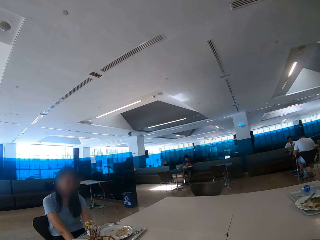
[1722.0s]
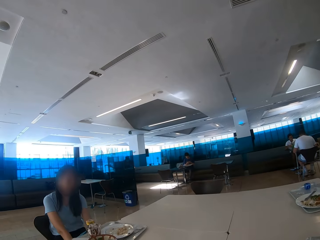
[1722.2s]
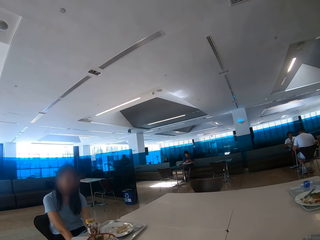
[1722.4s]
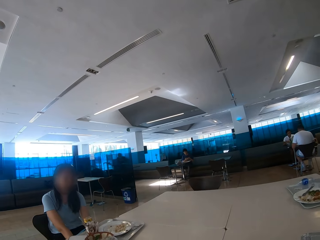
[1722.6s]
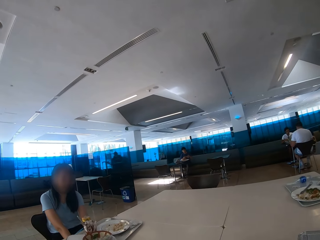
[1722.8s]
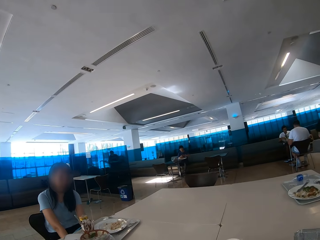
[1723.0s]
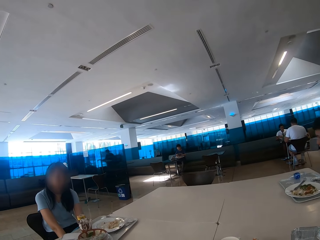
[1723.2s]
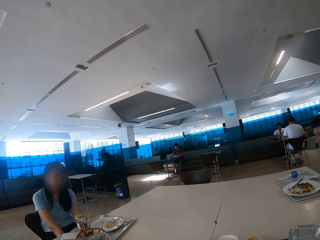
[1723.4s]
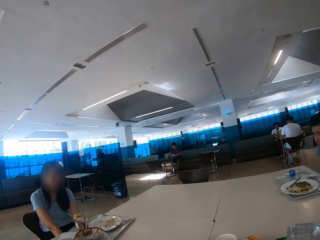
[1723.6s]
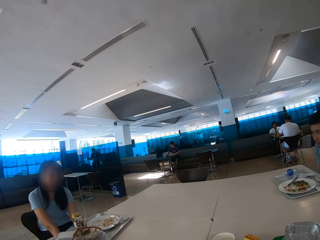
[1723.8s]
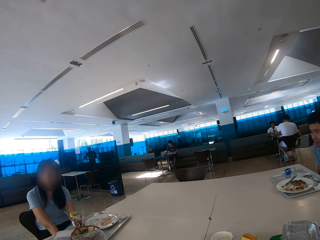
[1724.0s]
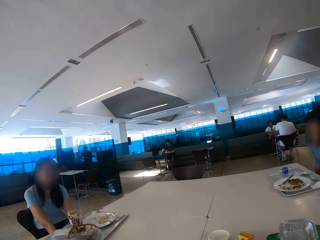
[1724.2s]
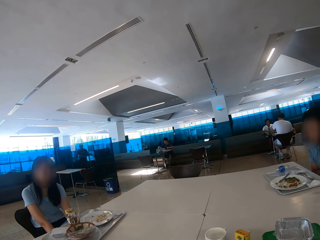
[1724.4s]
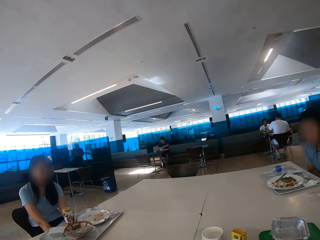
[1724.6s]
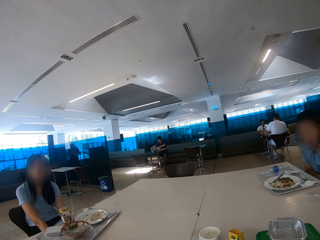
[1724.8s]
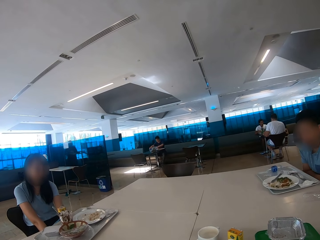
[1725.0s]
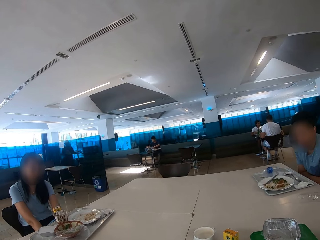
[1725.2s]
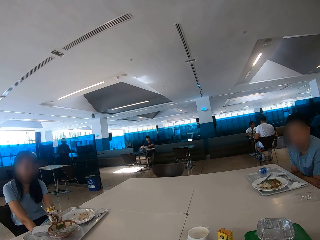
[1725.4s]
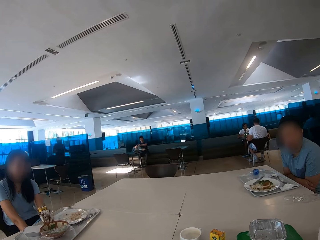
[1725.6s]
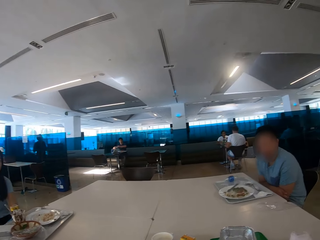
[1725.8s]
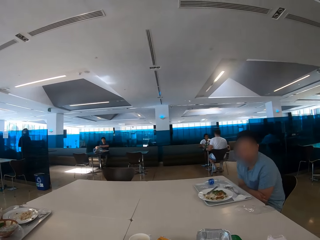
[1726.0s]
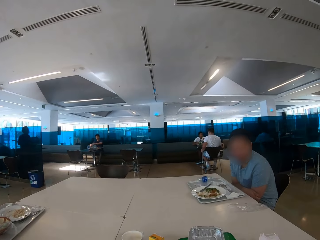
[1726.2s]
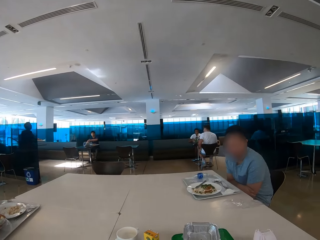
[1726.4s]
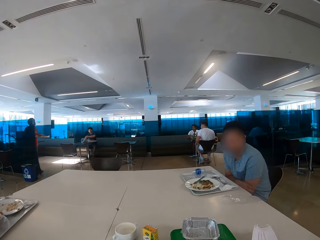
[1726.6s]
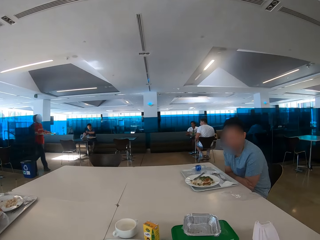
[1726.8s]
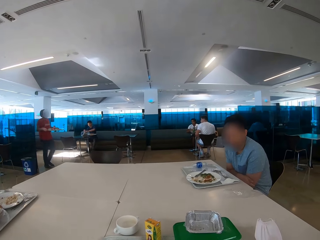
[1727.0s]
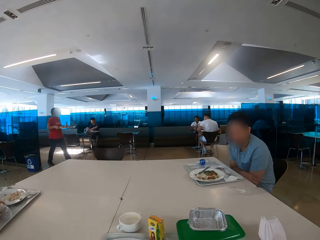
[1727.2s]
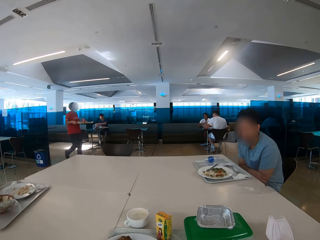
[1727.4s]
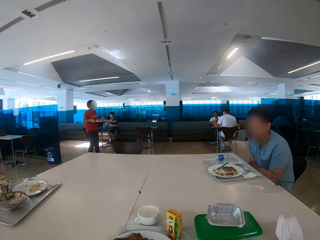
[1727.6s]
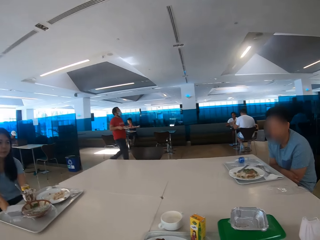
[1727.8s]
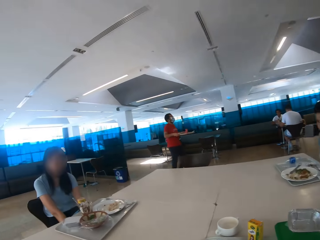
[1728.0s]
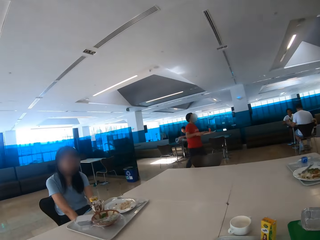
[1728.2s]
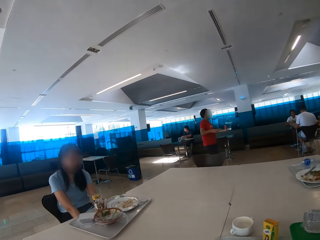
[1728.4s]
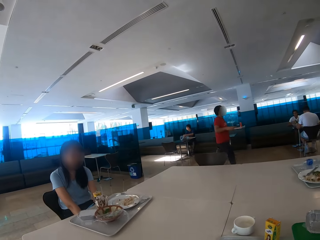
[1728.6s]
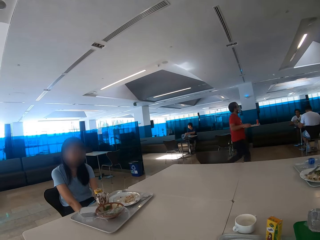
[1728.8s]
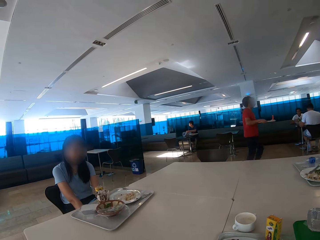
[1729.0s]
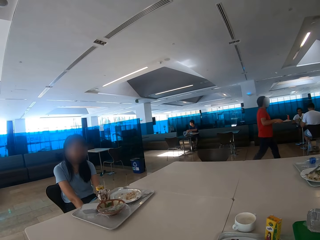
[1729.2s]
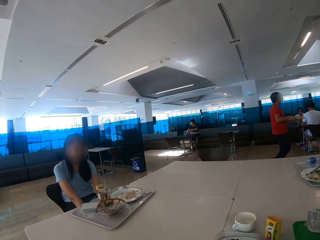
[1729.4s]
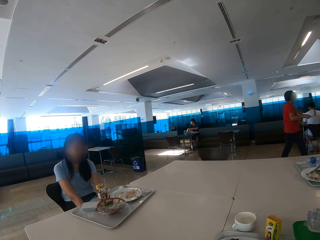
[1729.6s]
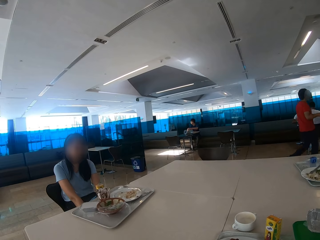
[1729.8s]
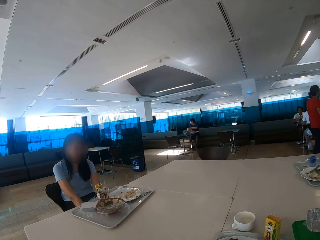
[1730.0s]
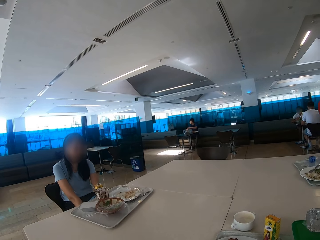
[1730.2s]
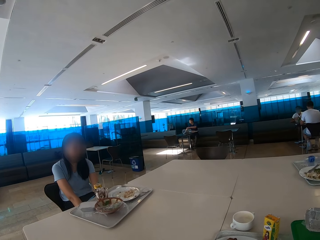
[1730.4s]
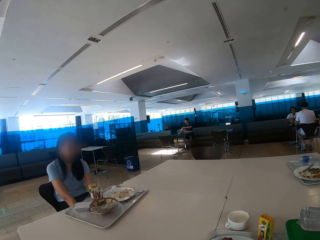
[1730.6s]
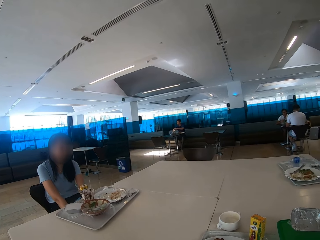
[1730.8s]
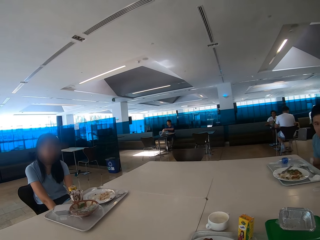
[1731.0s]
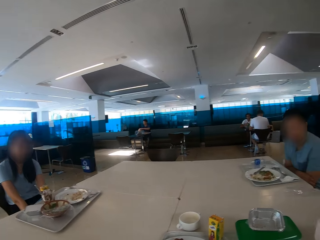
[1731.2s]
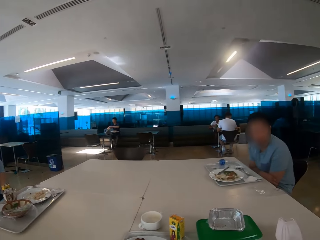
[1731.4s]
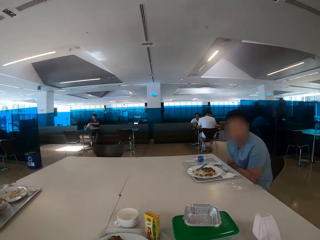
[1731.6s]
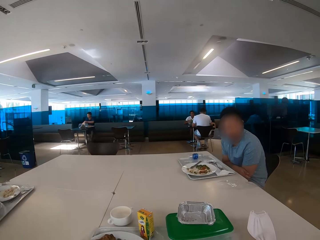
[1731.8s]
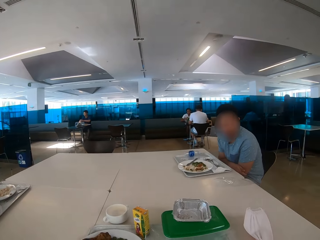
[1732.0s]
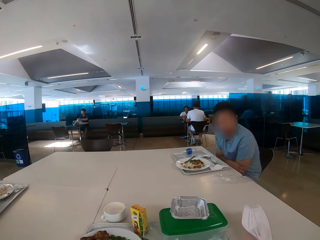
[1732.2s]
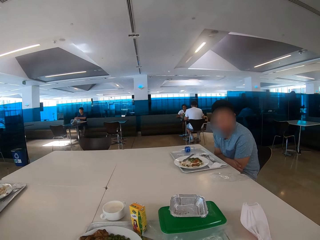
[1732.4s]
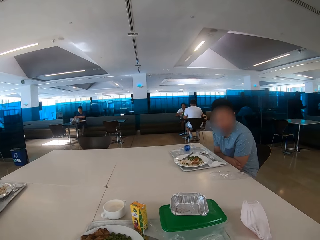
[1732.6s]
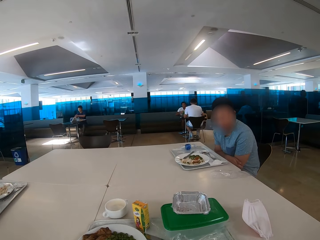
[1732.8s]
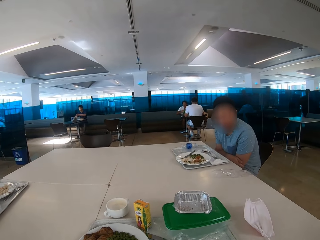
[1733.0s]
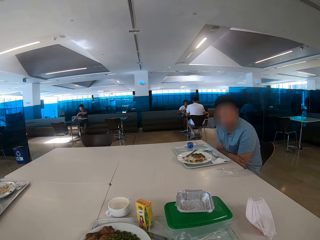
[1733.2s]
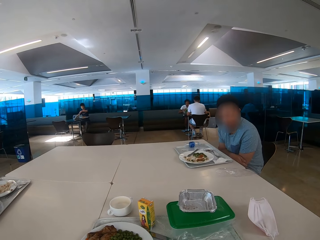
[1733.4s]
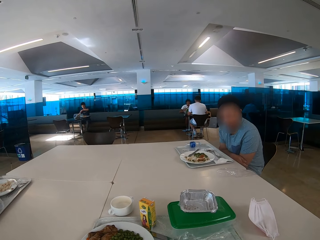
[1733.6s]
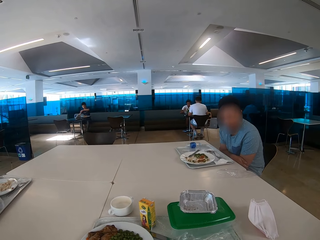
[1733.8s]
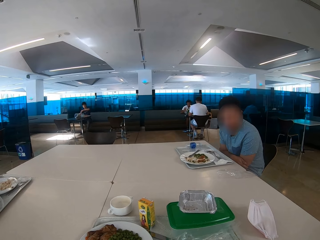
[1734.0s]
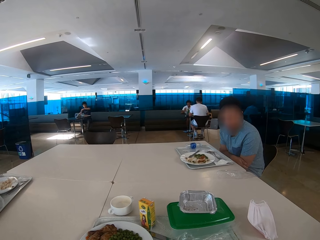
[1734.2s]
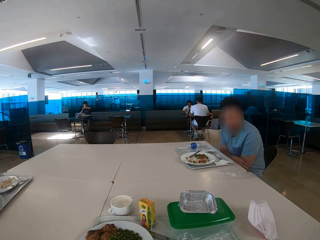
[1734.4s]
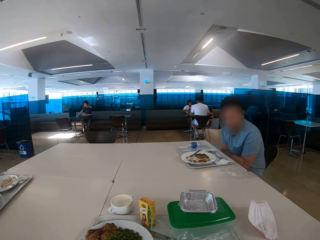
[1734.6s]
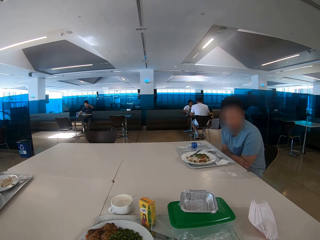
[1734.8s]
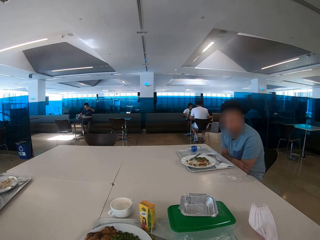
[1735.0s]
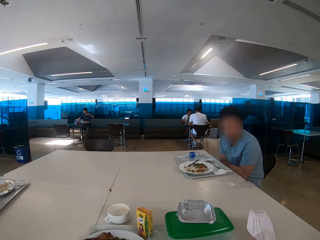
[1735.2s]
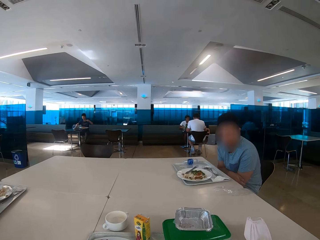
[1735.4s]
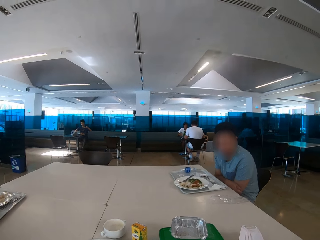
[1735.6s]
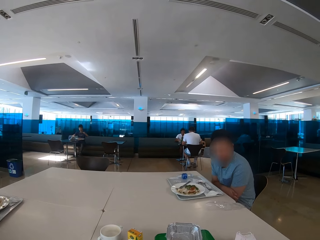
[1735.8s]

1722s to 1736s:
The camera wearer looks at a woman. They look around the restaurant. They look at the woman. They look at a man.

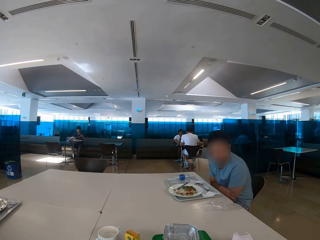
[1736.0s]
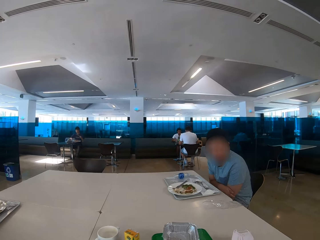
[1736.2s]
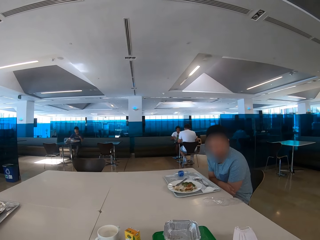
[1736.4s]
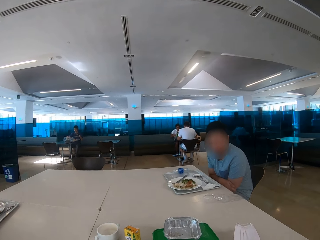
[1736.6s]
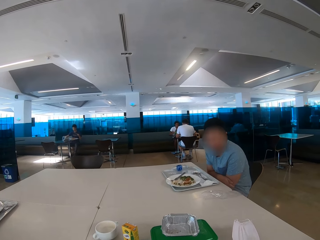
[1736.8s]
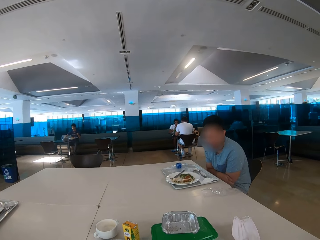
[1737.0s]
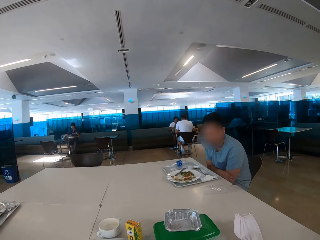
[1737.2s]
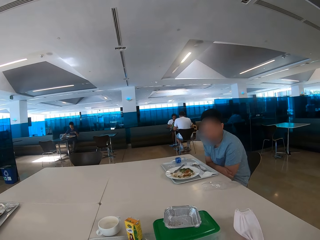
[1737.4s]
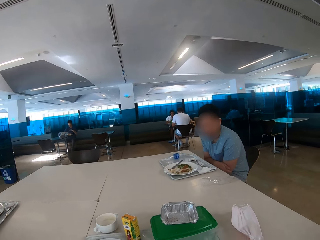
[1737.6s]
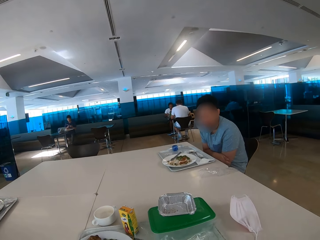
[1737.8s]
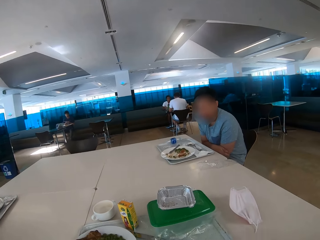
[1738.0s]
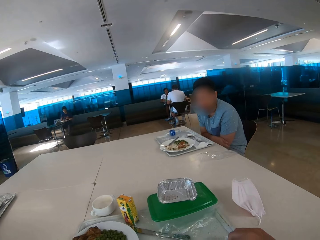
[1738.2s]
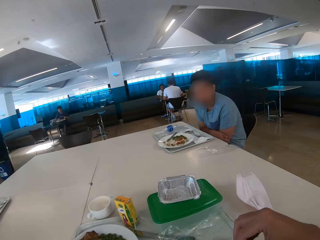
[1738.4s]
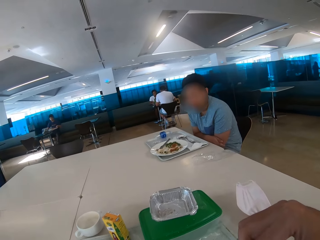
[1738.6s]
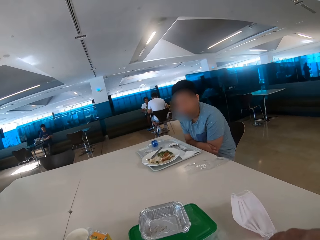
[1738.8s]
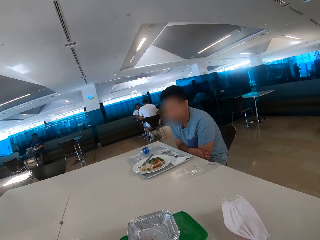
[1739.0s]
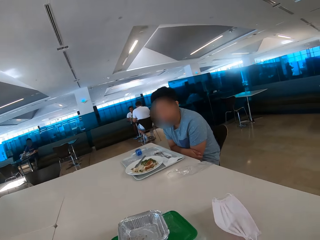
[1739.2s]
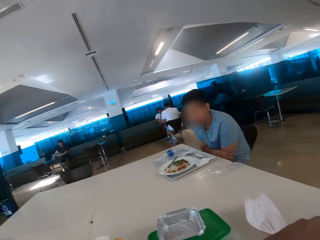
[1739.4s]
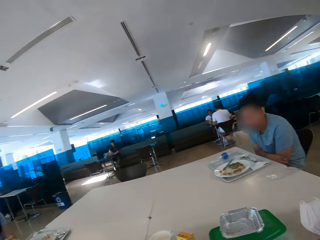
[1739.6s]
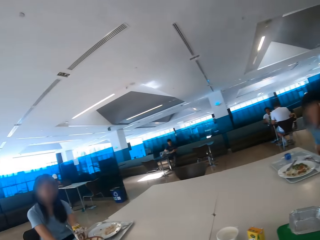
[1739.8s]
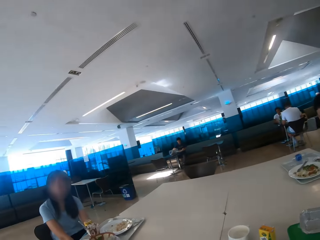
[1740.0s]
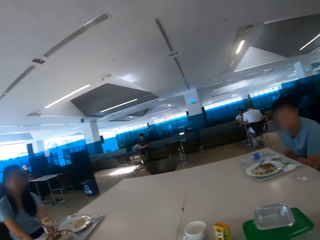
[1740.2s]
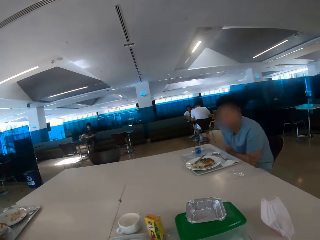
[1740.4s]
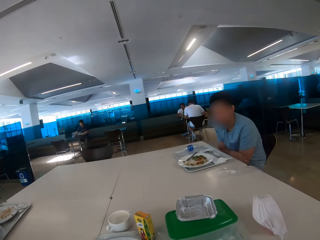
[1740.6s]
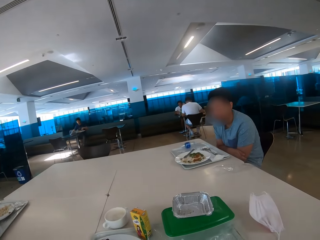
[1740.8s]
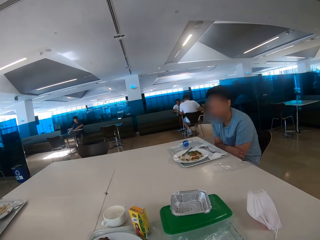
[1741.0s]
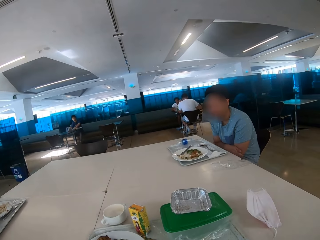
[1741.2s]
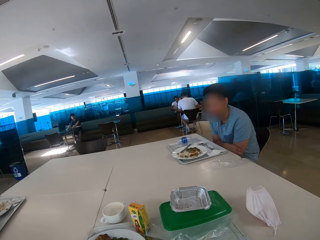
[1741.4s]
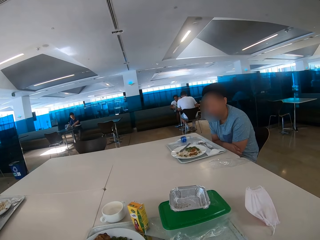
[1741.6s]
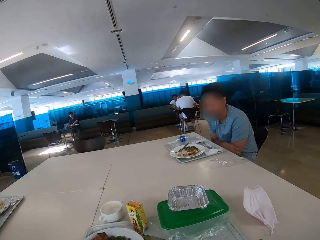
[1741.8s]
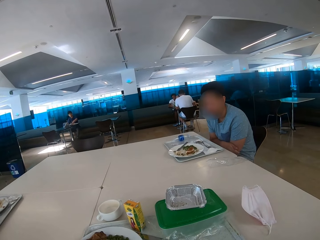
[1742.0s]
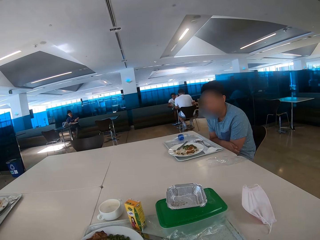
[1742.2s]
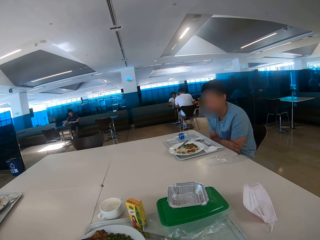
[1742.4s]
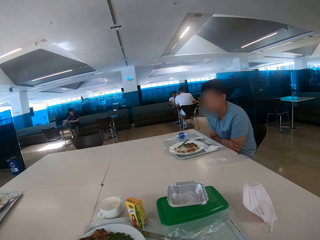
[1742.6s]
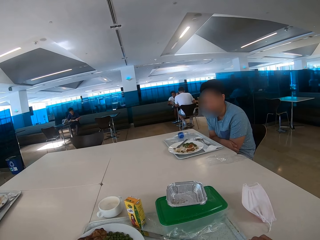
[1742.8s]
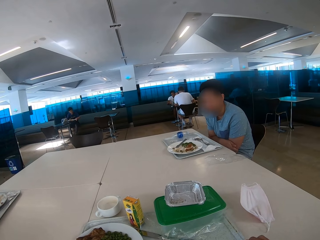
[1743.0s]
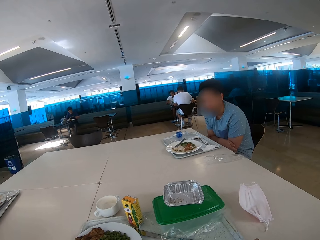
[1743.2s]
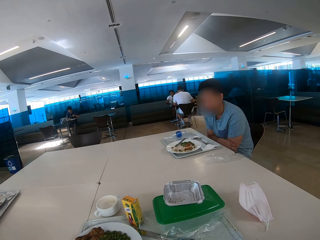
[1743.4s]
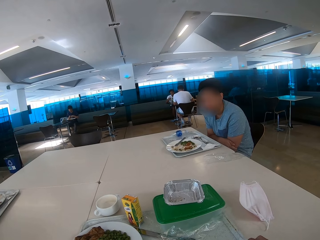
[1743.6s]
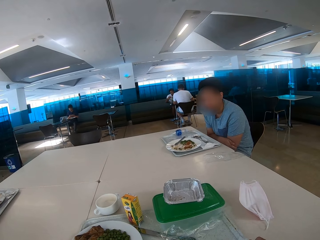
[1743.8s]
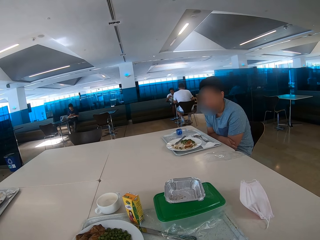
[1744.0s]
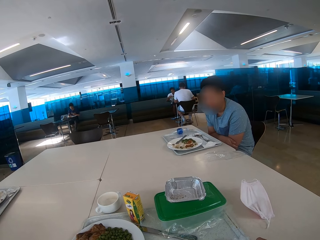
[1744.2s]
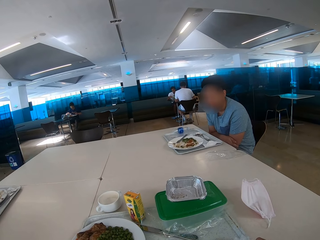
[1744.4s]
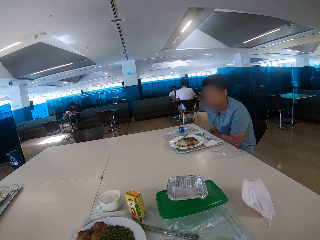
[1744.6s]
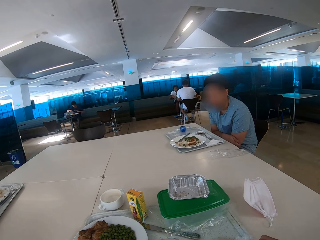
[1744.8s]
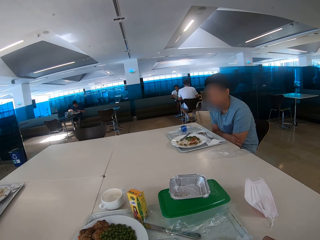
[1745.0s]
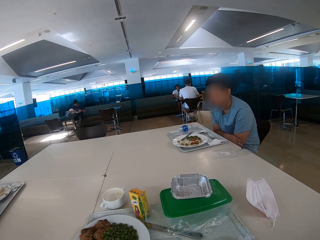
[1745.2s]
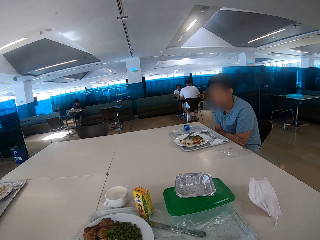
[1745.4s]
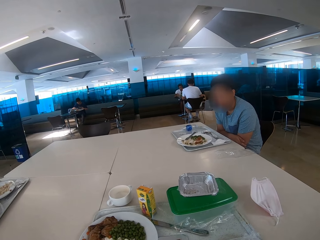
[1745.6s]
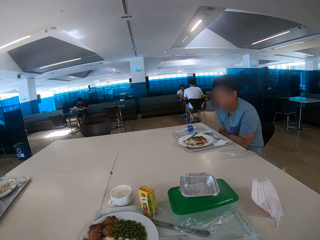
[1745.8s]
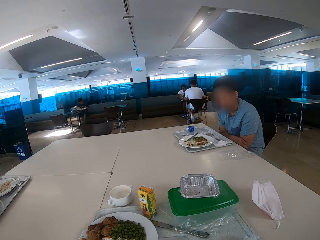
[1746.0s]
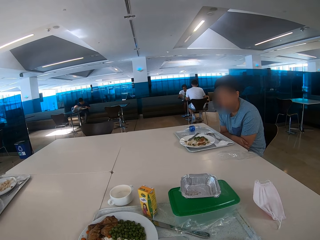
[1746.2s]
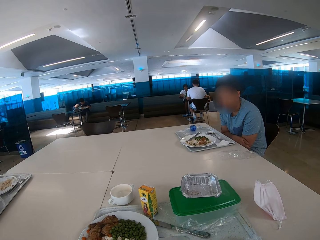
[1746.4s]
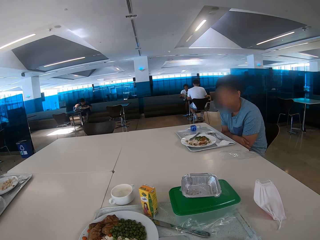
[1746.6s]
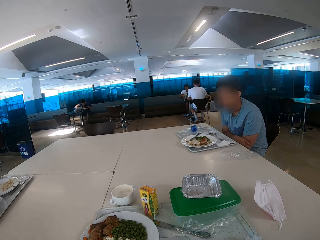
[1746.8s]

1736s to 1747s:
The camera wearer eats some food with a spoon. A man looks at the camera wearer.
